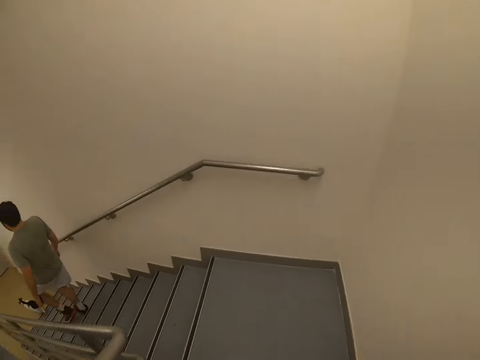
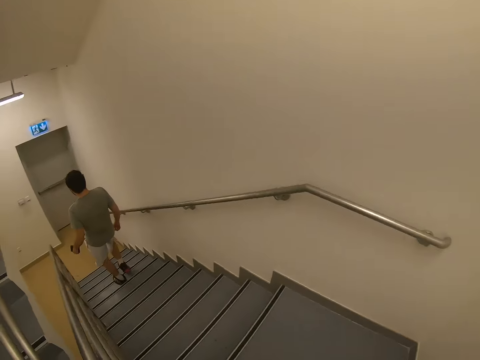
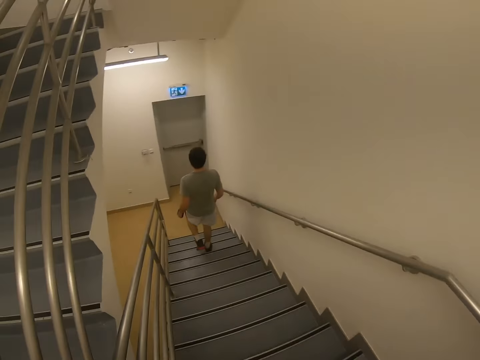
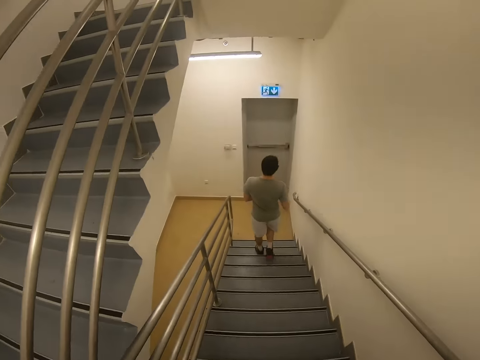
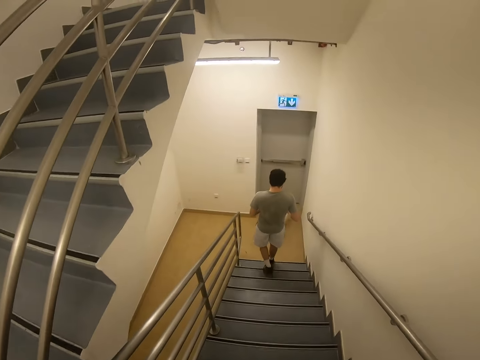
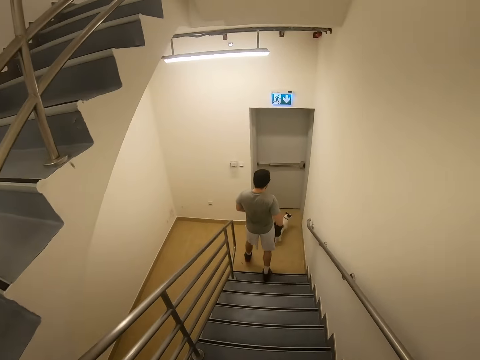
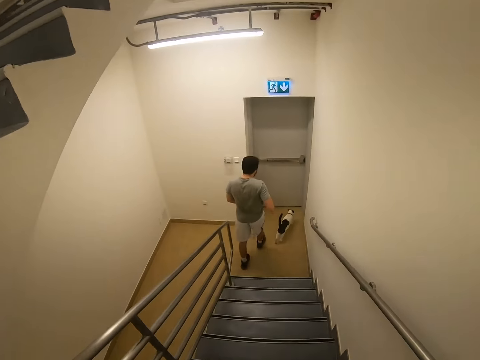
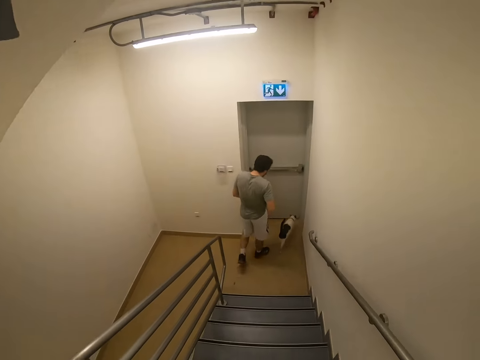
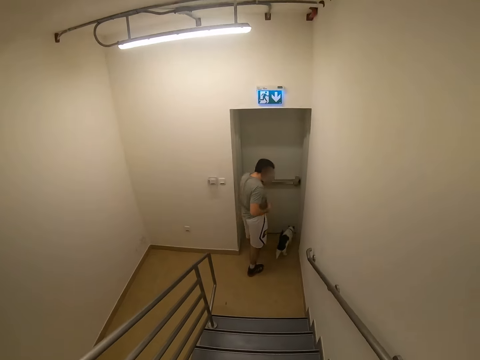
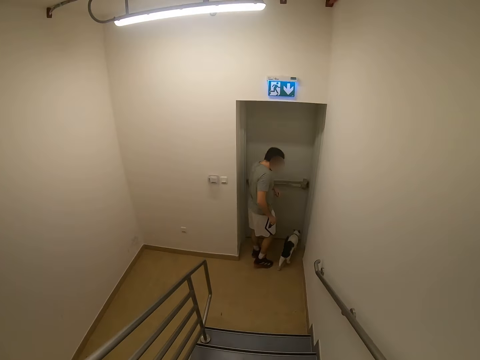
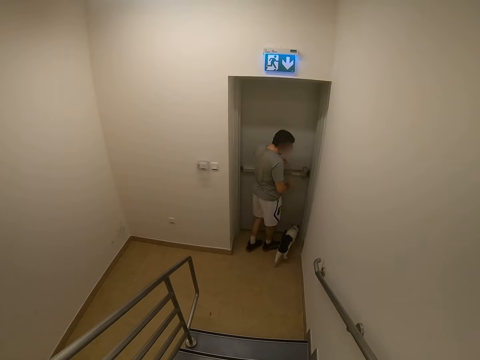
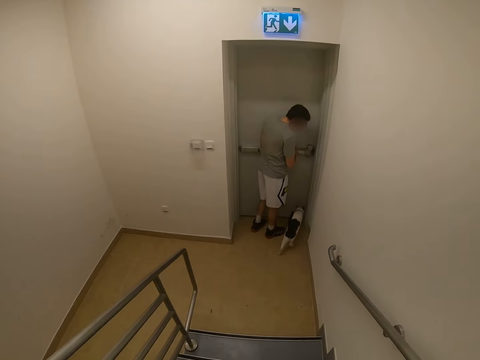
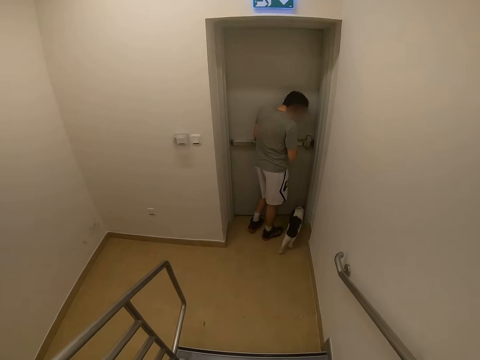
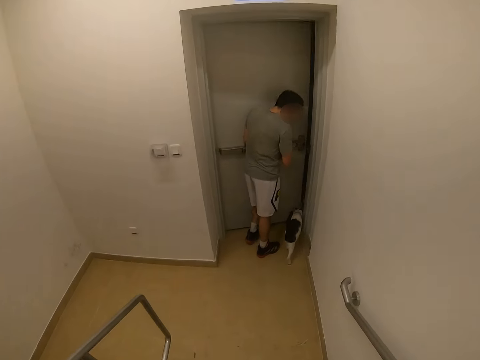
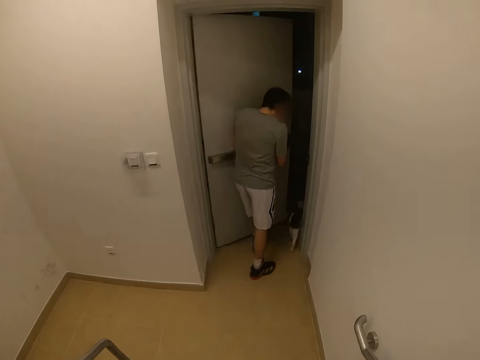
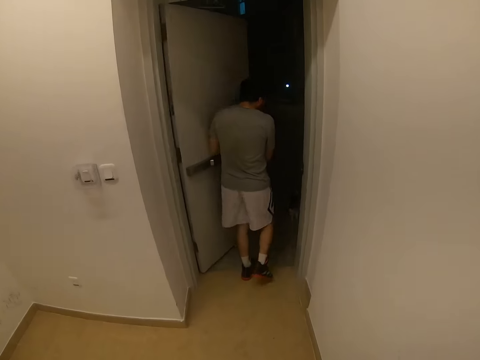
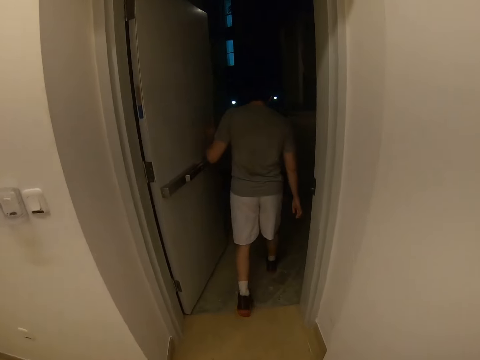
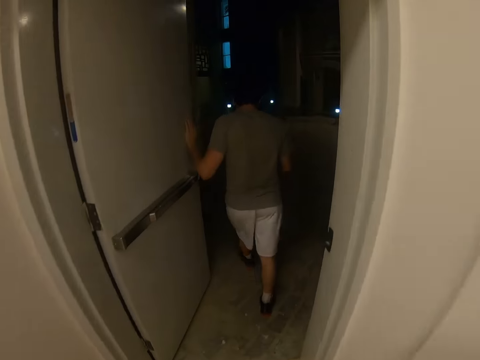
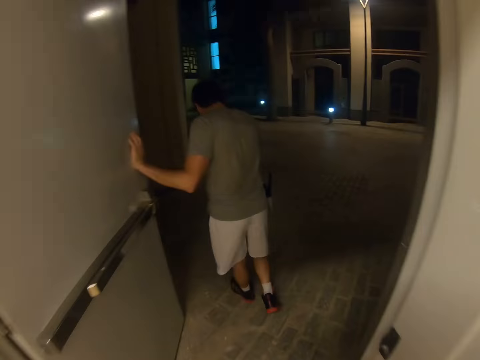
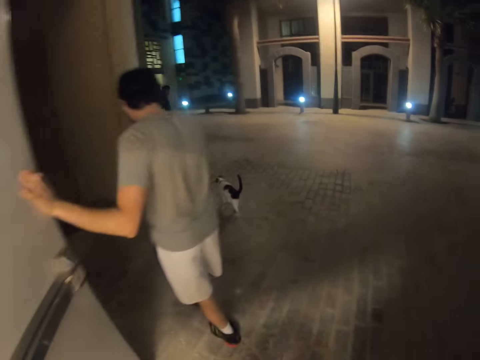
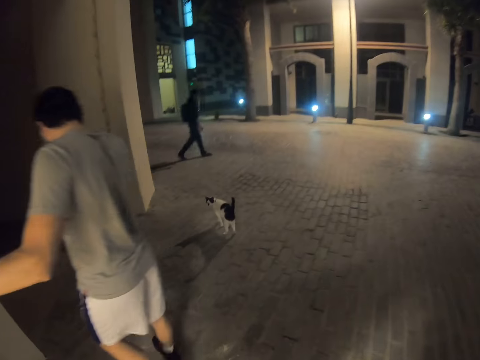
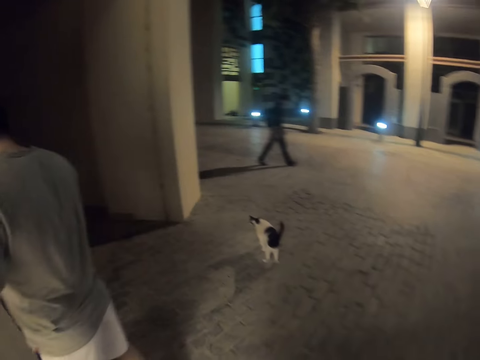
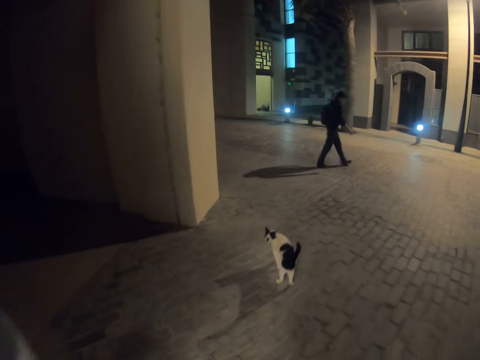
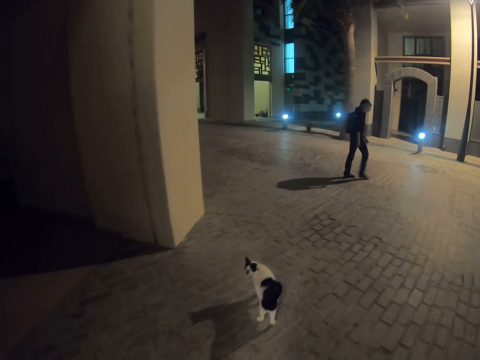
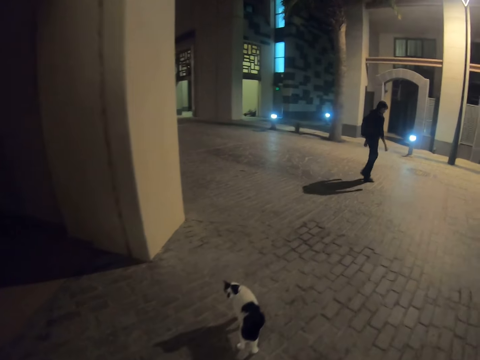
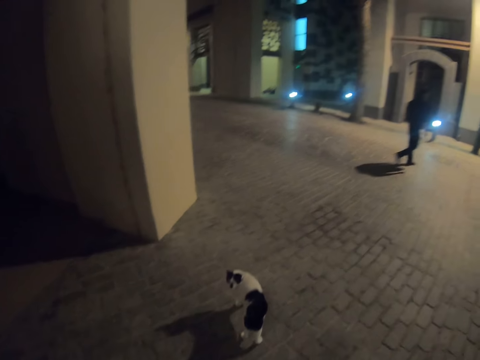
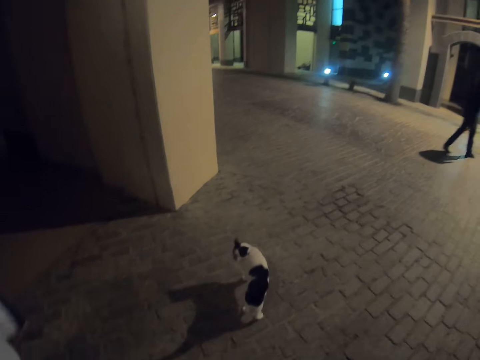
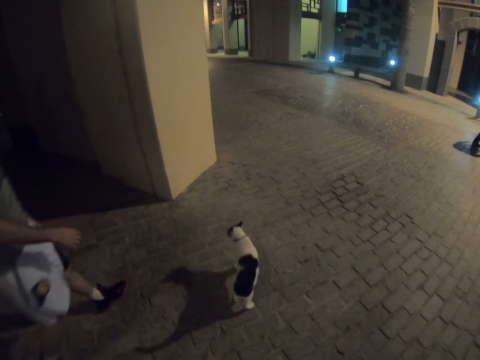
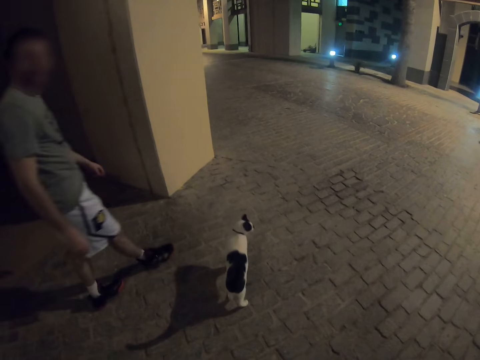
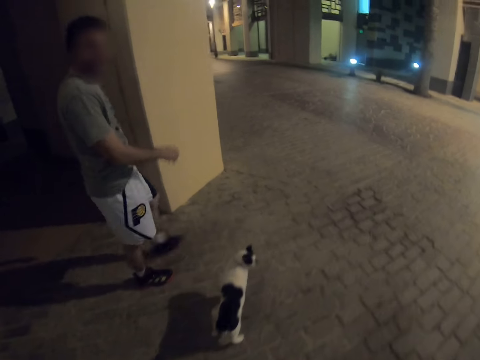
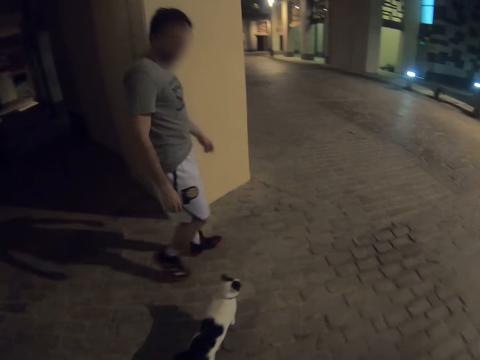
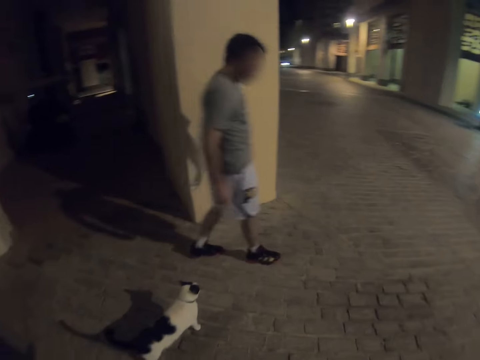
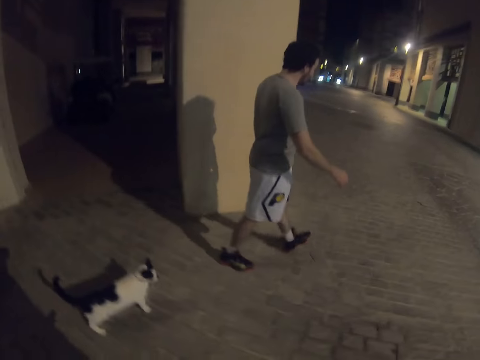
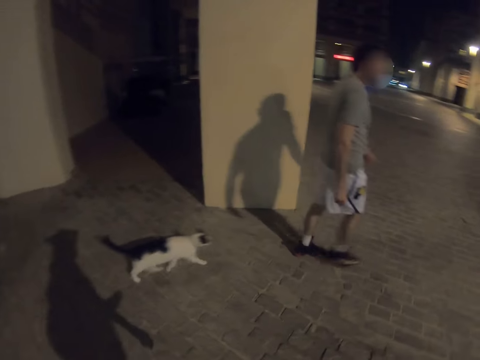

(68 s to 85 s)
A man opens the door. The man walks the cat on a pavement. The camera wearer looks at the cat.

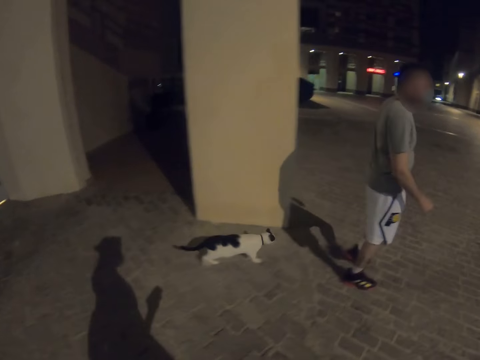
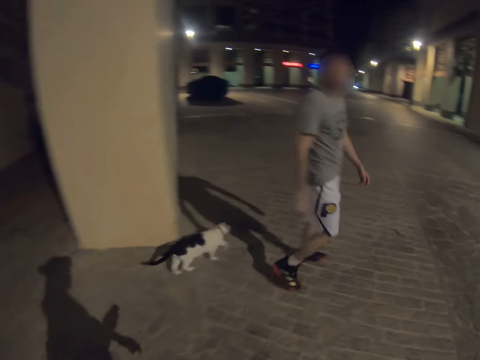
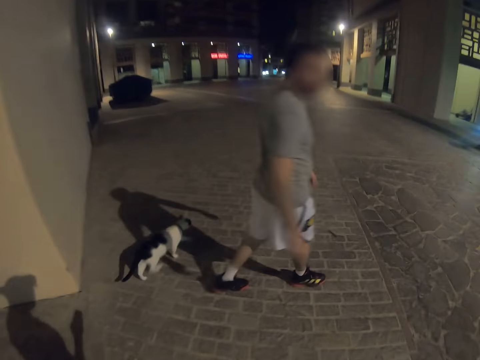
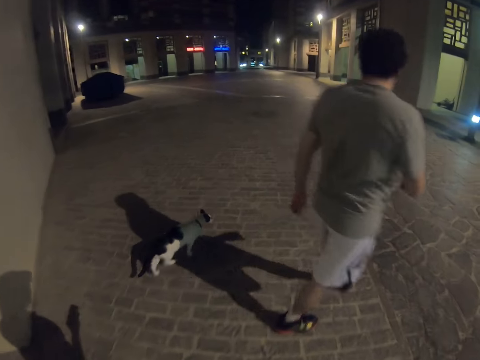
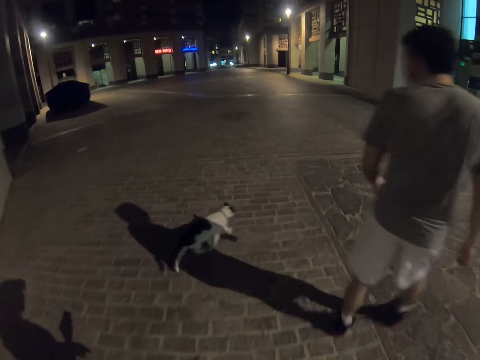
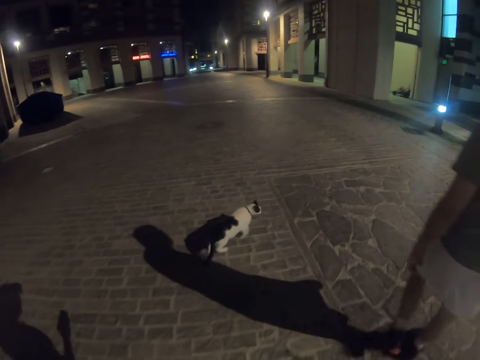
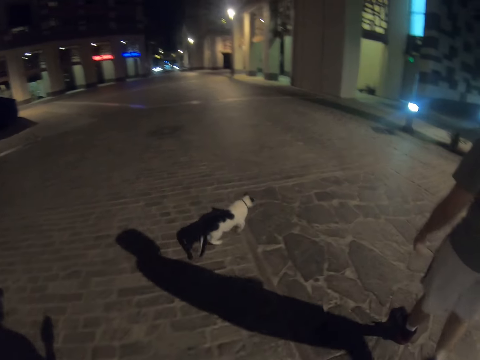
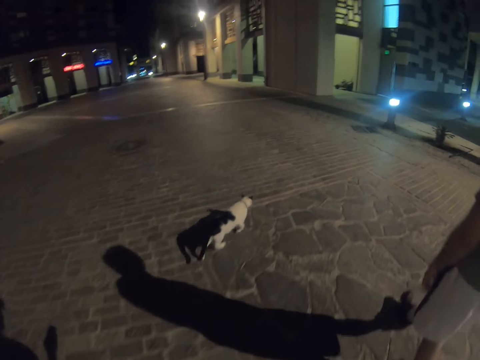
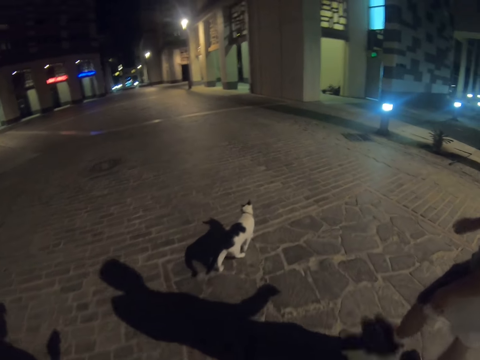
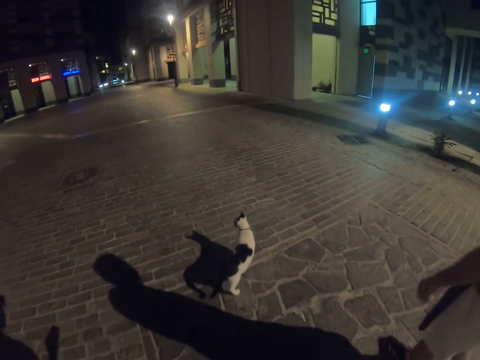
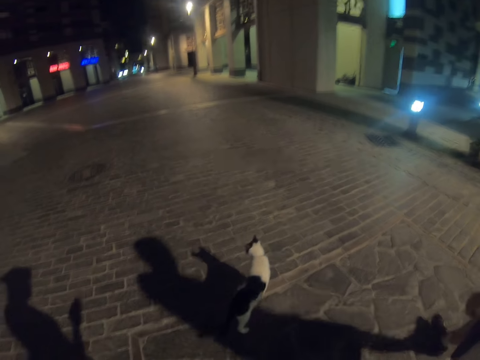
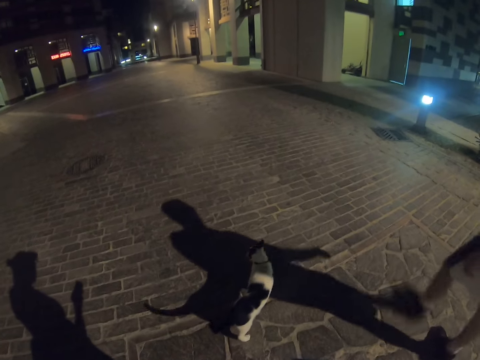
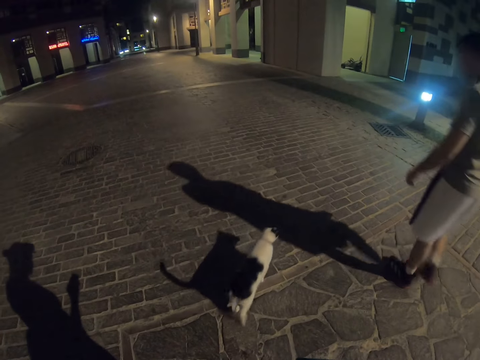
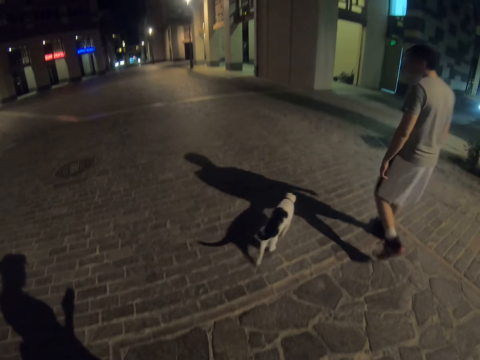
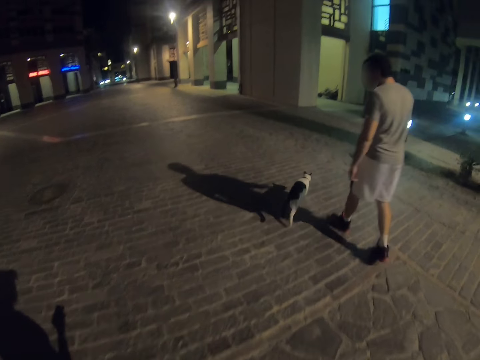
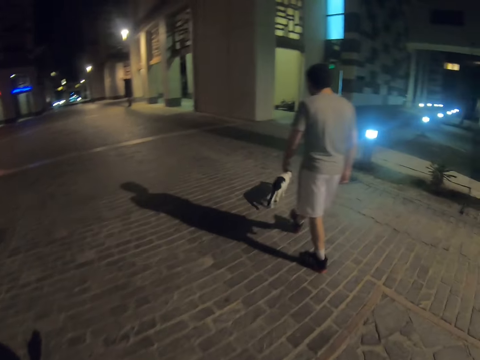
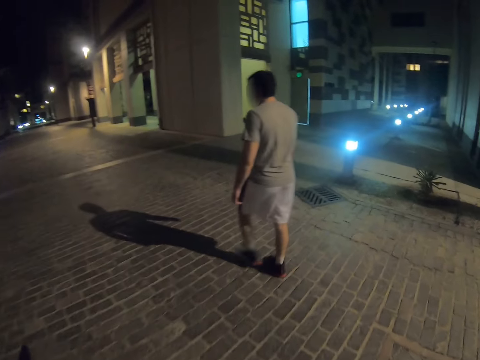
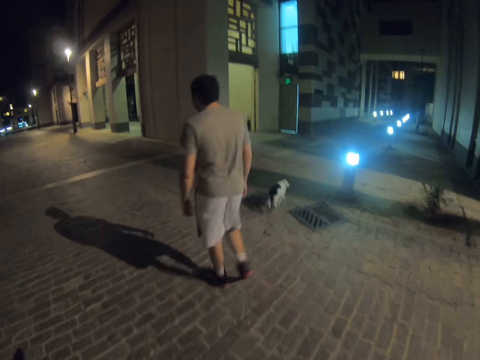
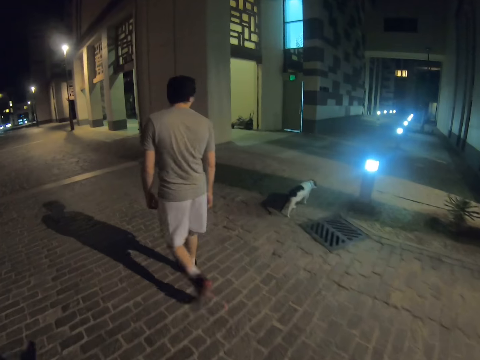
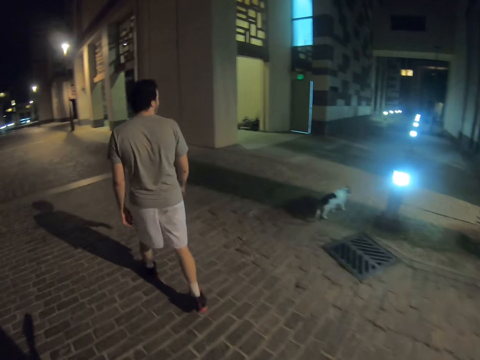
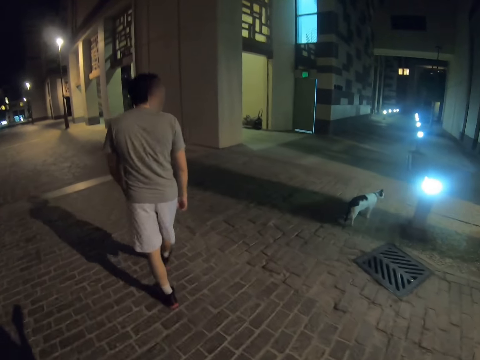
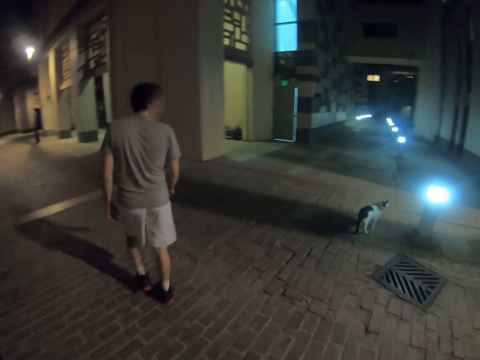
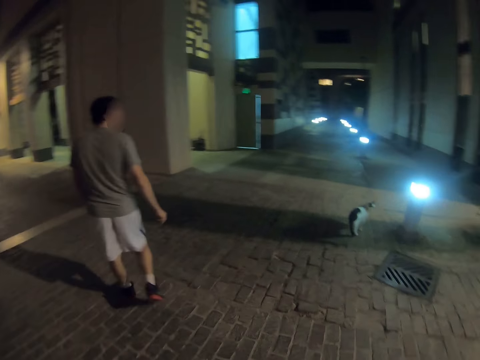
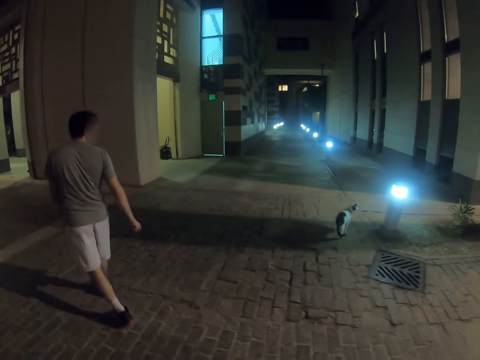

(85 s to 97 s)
The camera wearer walks outside the building. A man looks at the cat.
